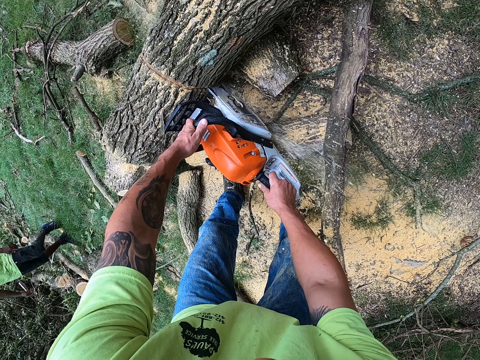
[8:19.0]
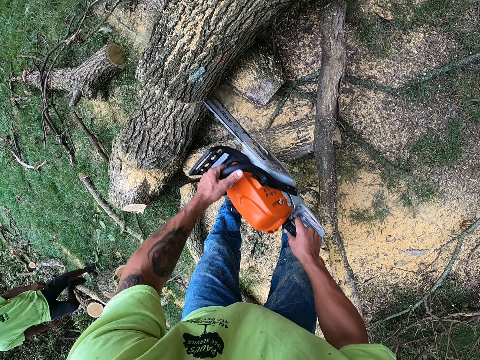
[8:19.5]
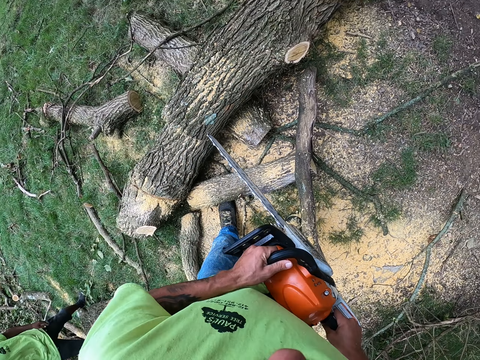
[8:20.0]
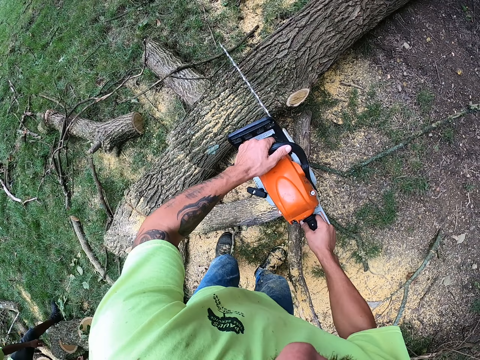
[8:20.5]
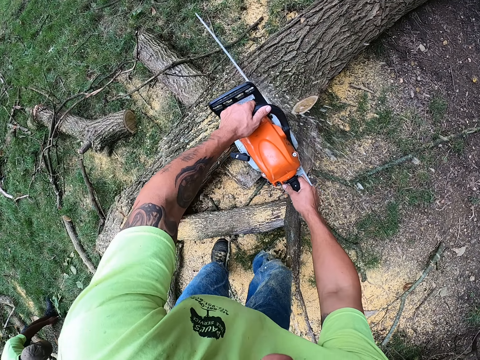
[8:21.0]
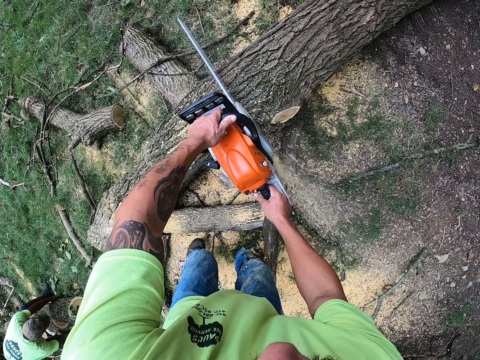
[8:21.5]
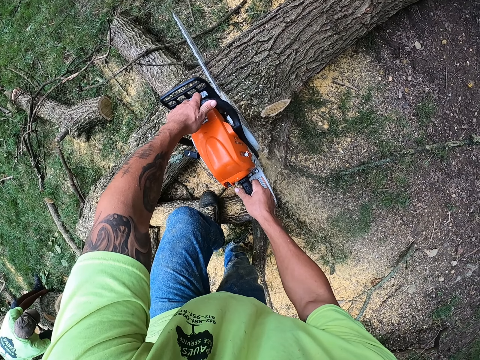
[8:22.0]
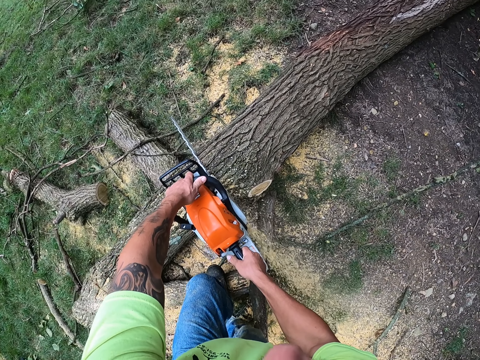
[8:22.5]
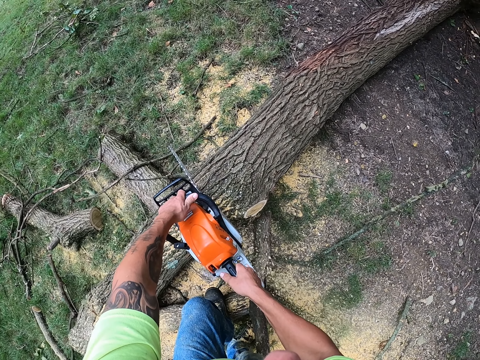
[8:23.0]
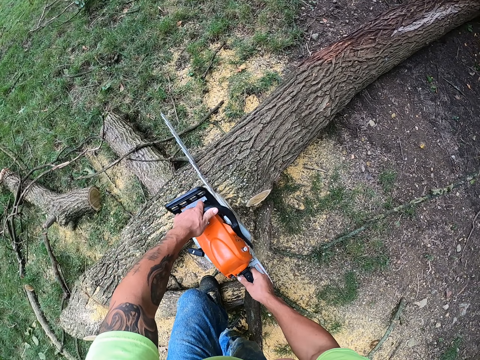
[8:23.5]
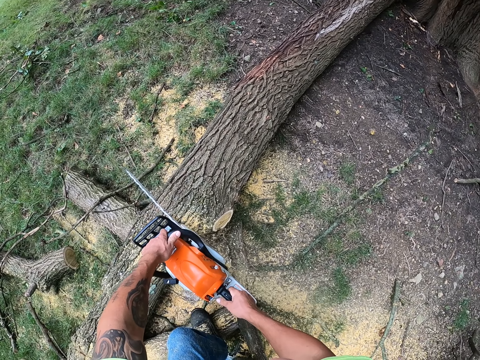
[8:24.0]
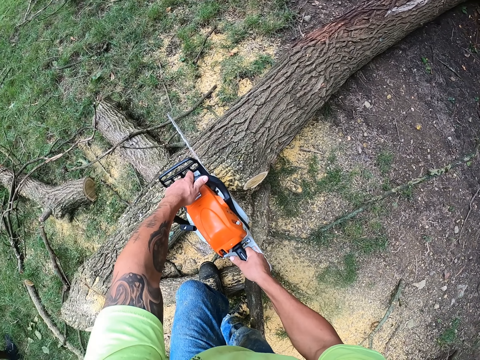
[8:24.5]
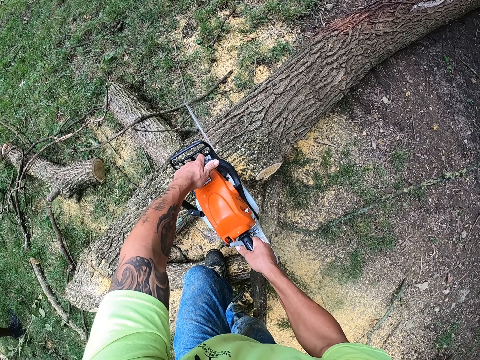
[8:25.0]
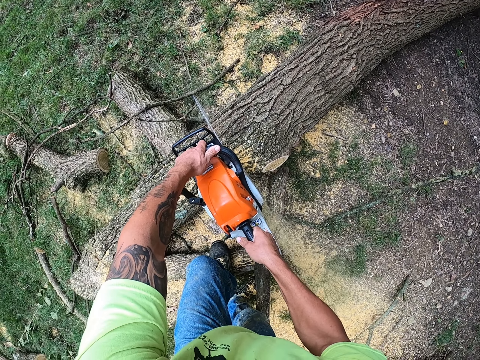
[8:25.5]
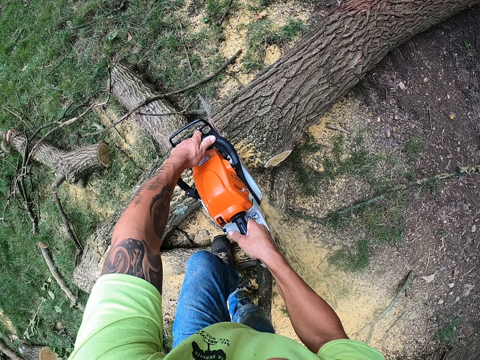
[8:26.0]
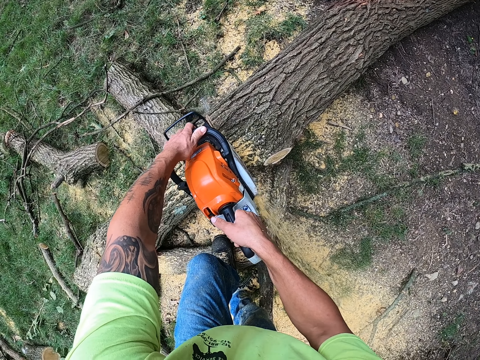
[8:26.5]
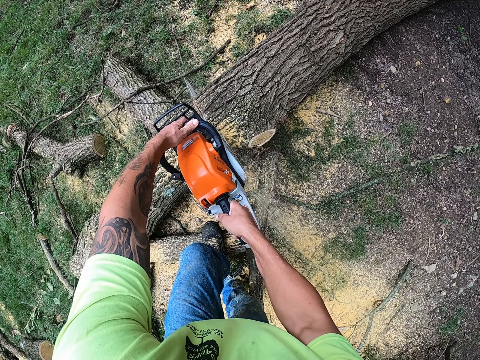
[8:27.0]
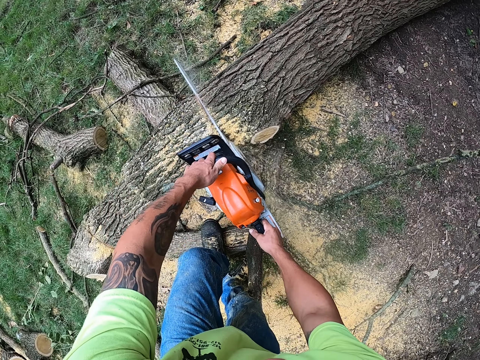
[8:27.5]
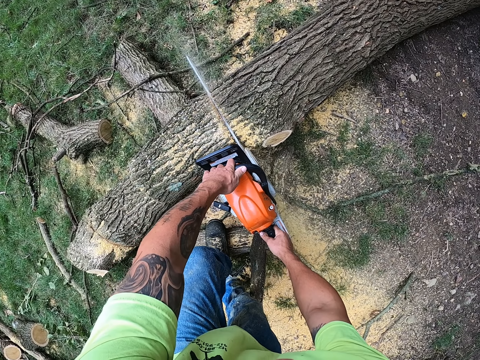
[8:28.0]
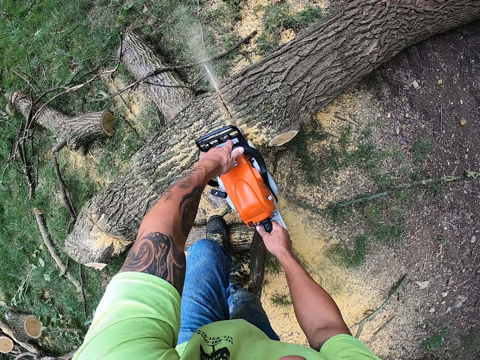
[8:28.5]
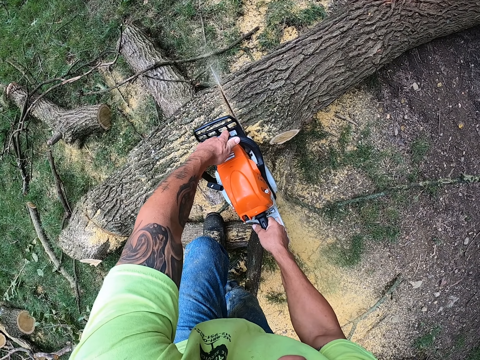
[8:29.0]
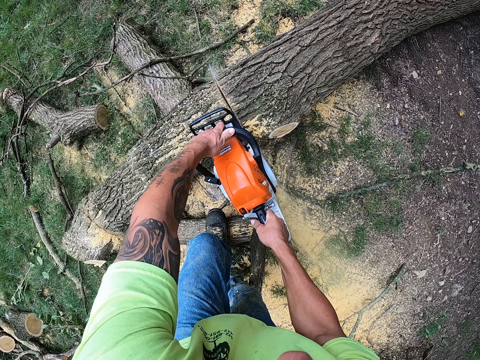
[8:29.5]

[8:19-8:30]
The camera wearer cuts the trunk of the felled tree with the chainsaw with both hands.

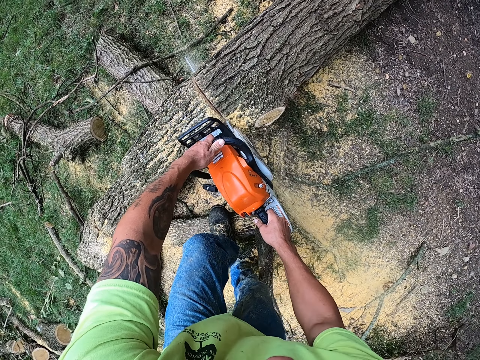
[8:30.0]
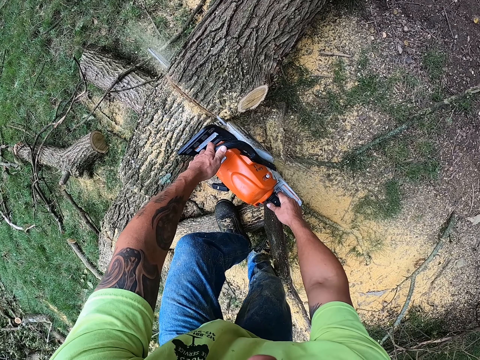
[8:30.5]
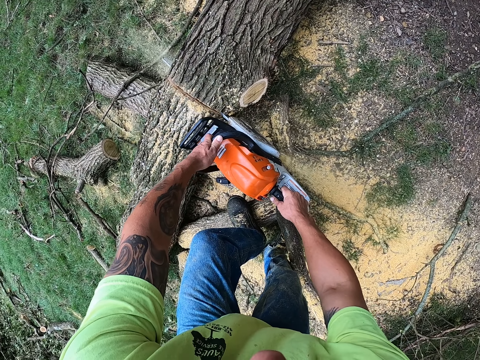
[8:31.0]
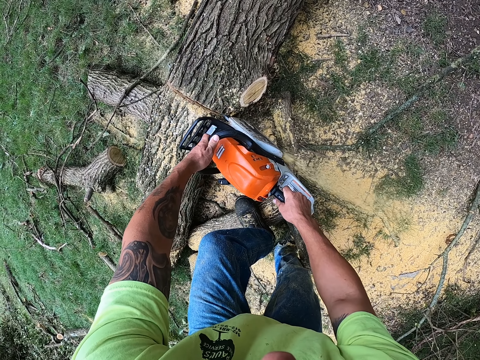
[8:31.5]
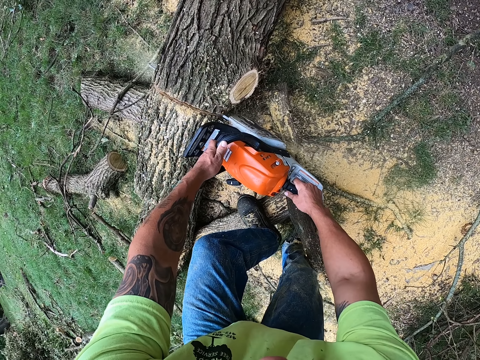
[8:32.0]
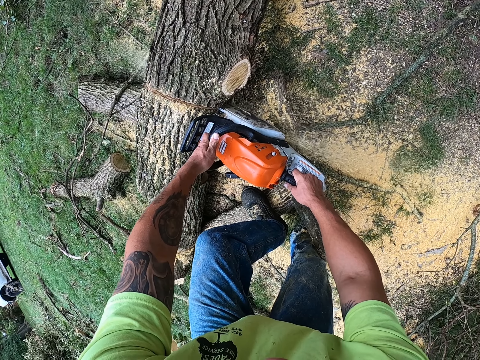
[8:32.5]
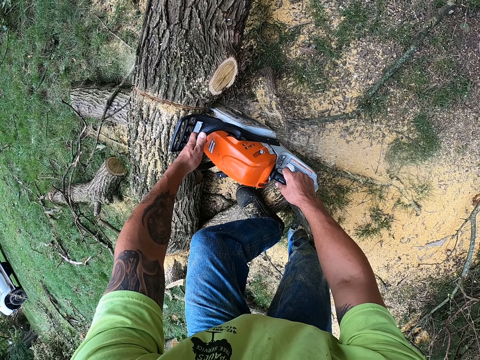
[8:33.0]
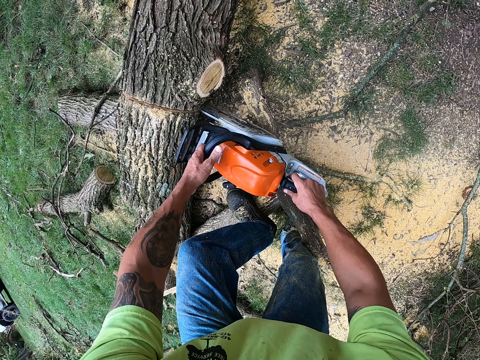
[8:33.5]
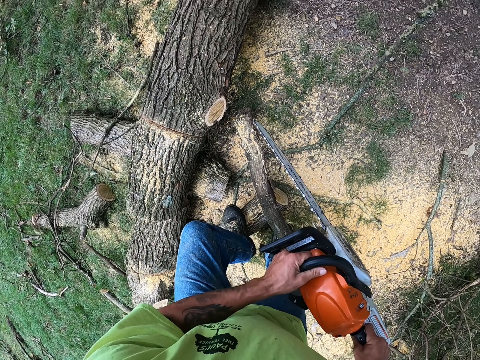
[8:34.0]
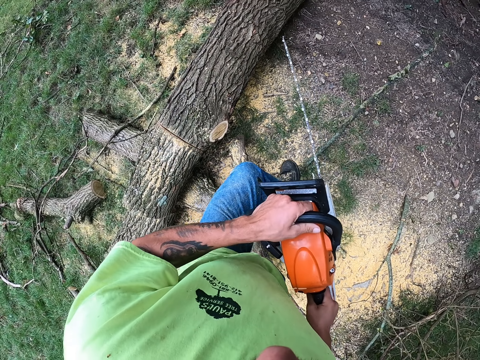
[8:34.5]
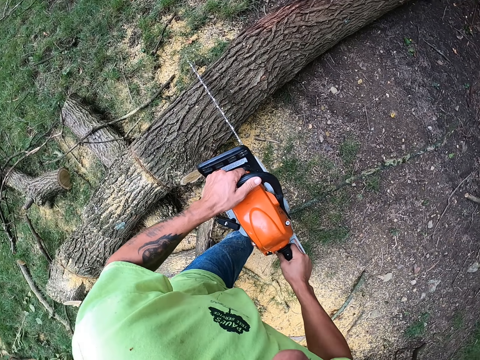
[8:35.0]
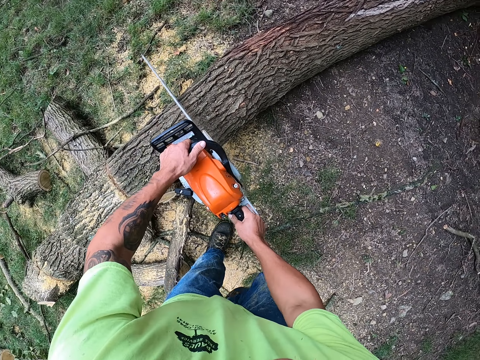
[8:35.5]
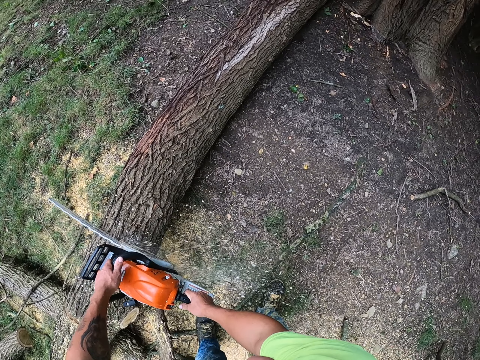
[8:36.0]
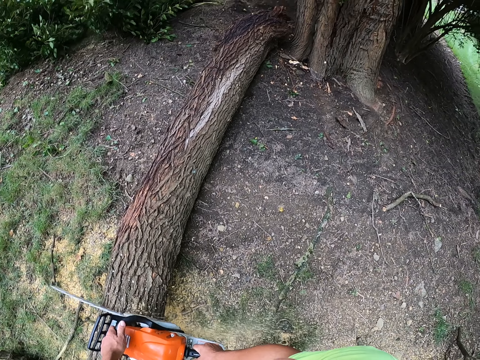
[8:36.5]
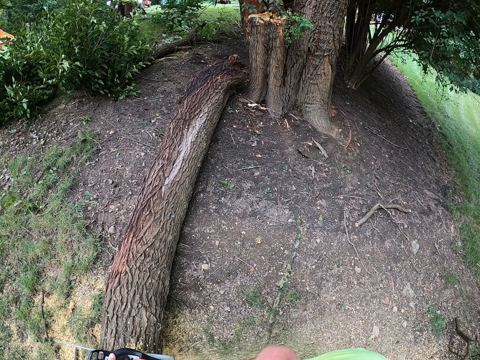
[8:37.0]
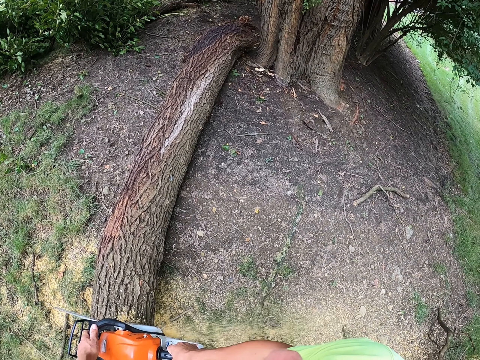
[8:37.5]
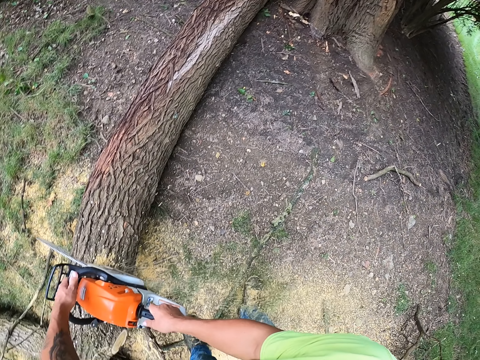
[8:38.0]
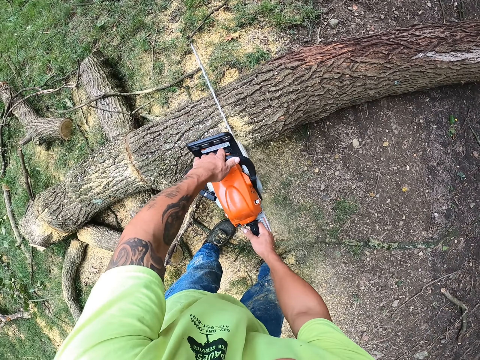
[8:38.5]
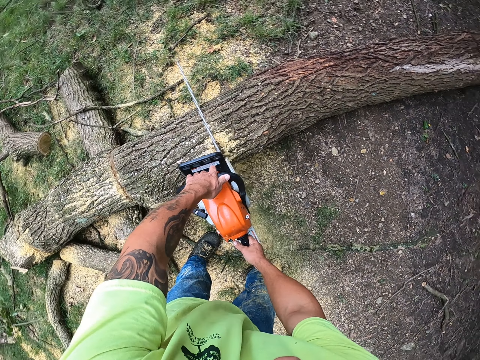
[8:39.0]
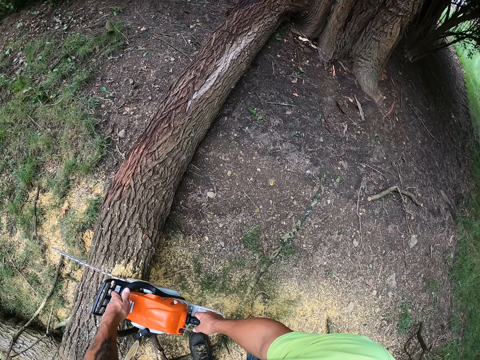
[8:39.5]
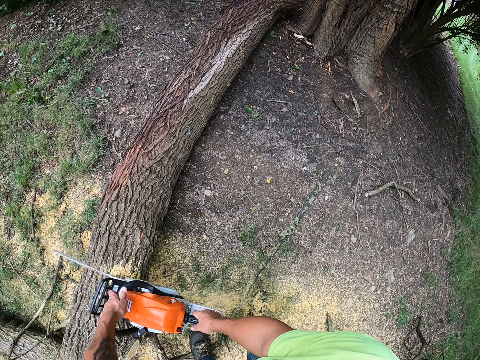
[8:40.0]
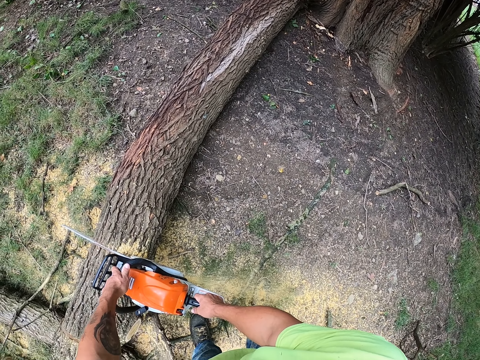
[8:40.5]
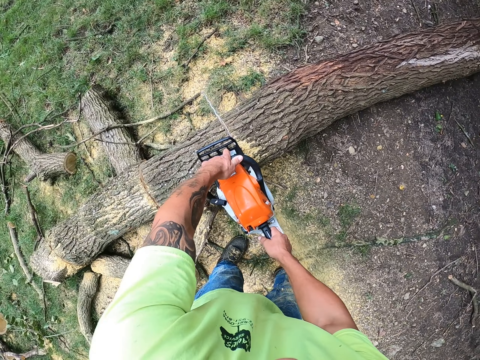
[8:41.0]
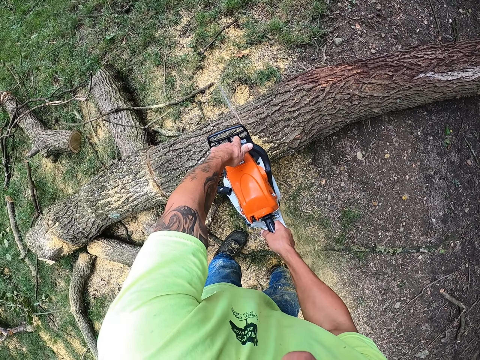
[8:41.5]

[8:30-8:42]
The camera wearer cuts the trunk of the felled tree with the chainsaw with both hands.
